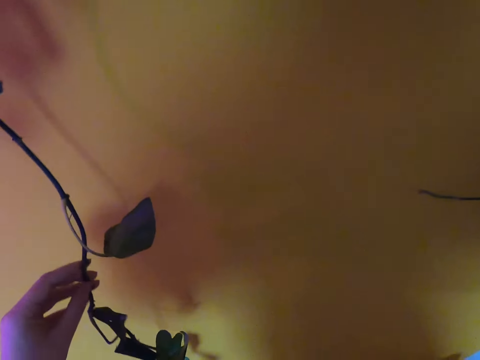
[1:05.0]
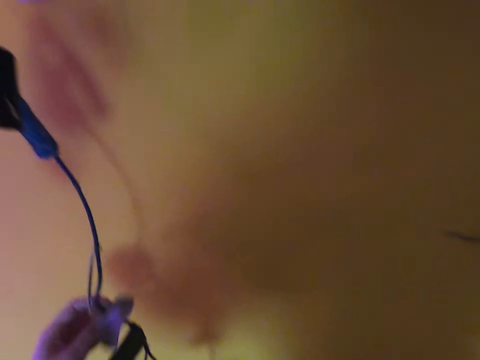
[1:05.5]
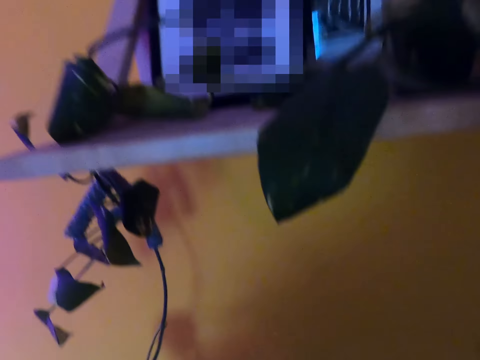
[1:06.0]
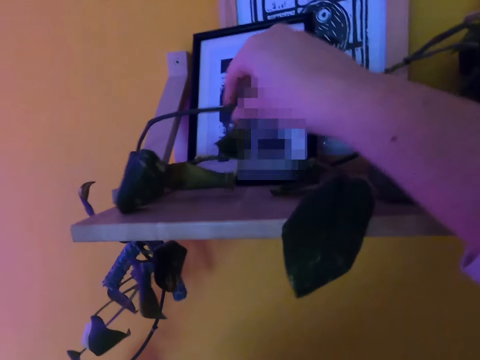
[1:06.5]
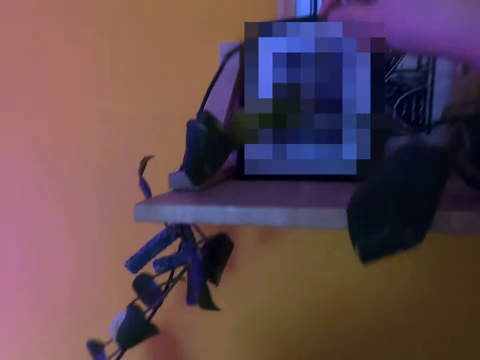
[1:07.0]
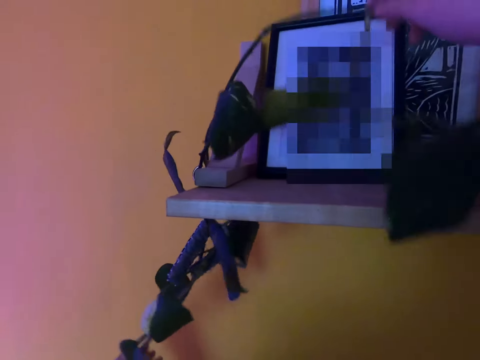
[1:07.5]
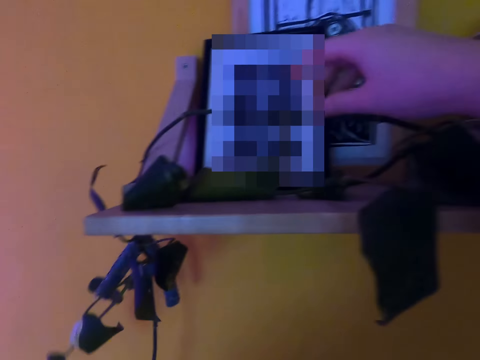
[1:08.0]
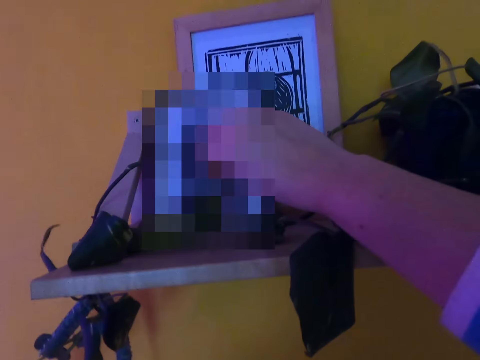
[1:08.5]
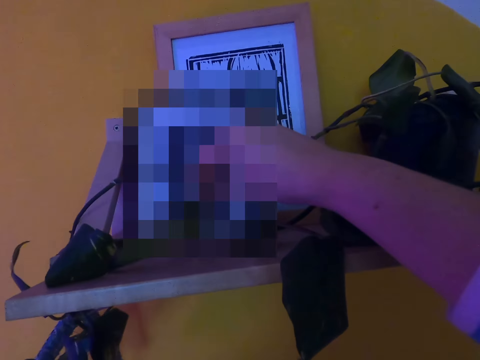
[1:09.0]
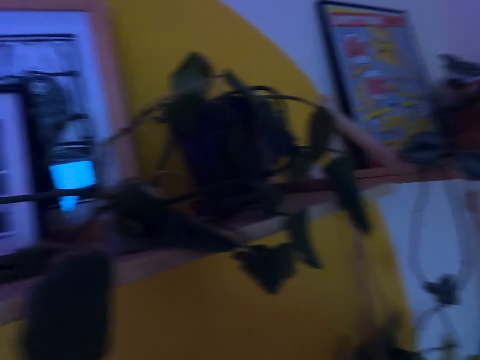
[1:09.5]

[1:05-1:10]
The camera wearer adjusts the flower stems.

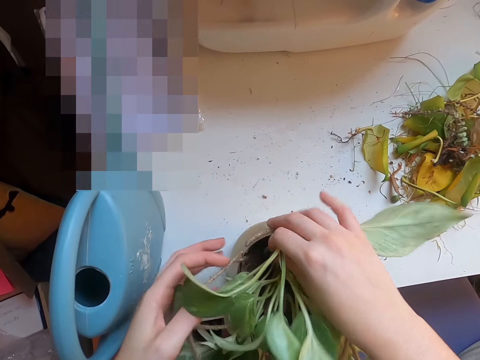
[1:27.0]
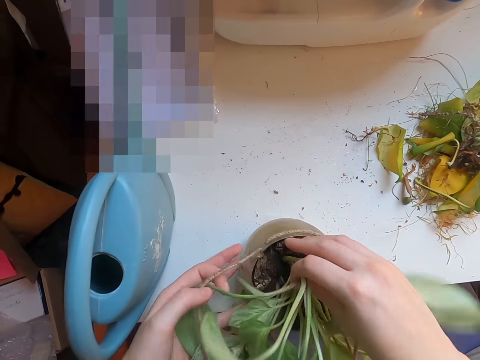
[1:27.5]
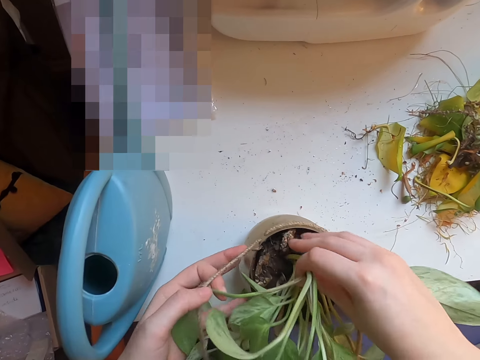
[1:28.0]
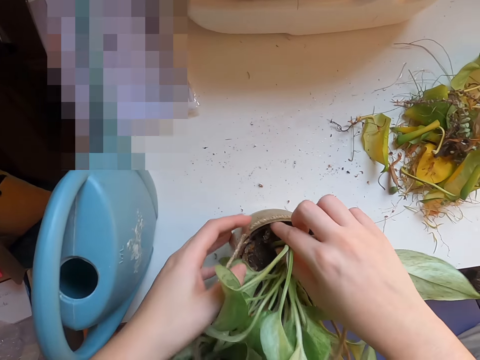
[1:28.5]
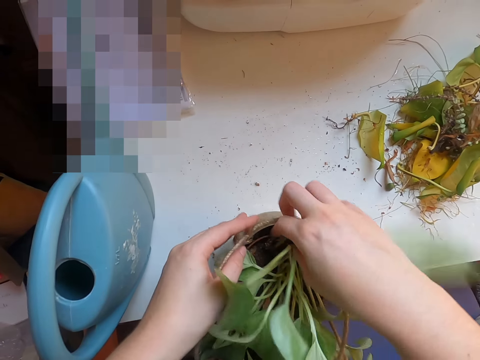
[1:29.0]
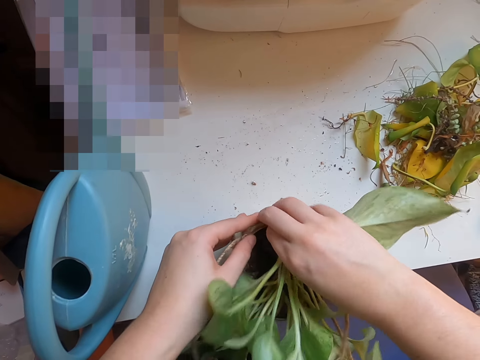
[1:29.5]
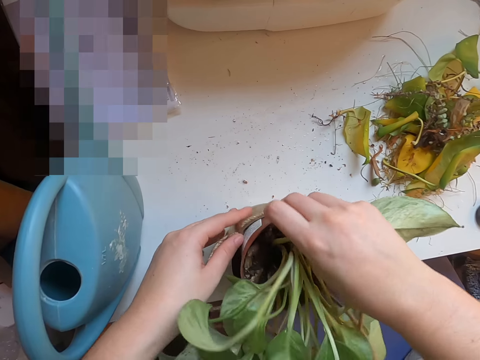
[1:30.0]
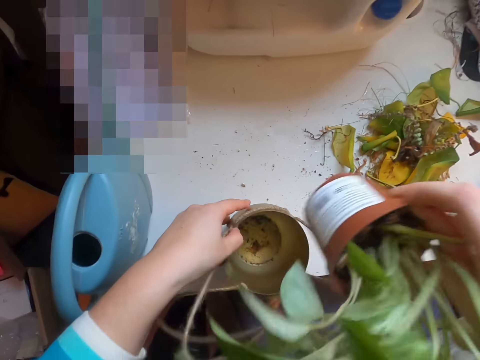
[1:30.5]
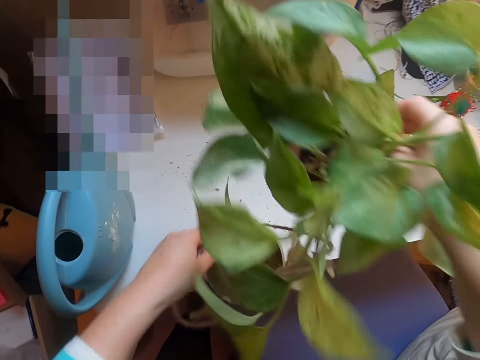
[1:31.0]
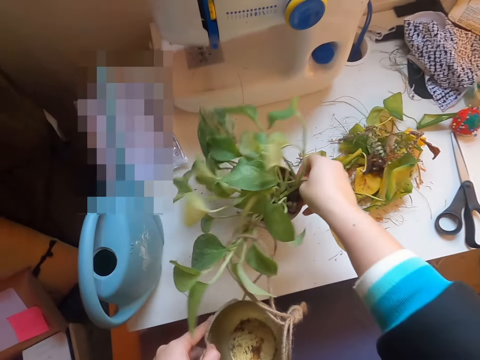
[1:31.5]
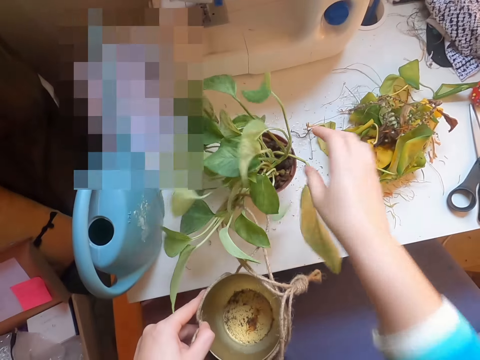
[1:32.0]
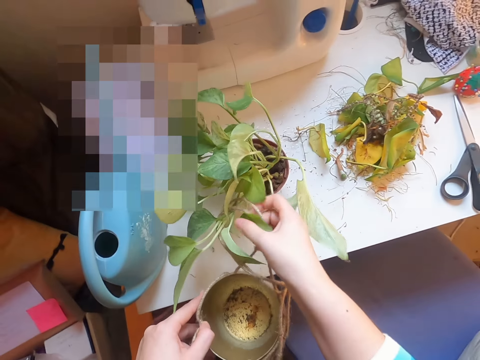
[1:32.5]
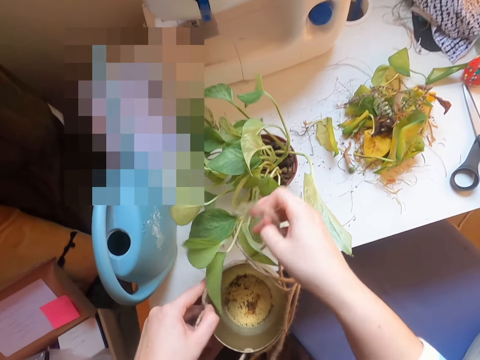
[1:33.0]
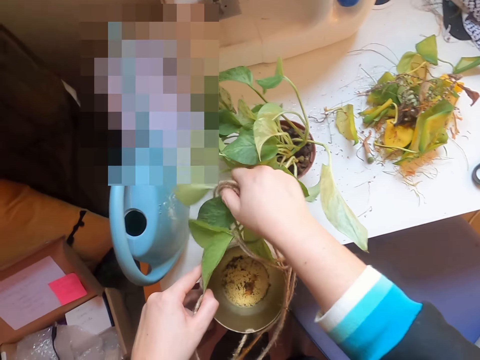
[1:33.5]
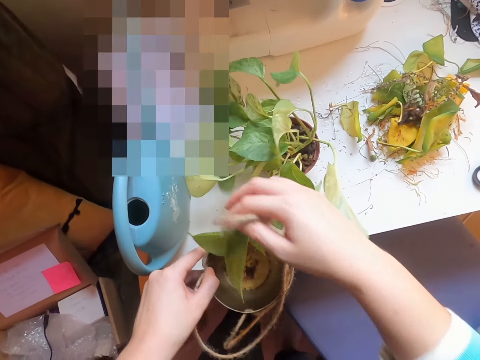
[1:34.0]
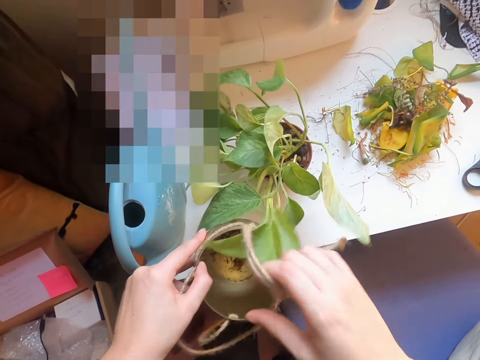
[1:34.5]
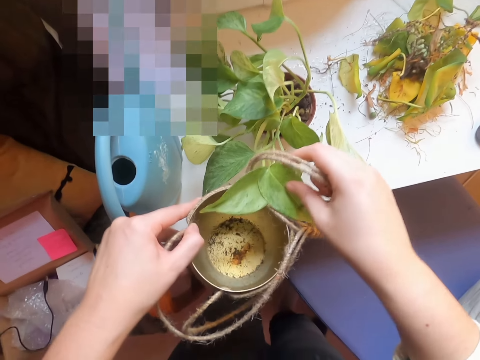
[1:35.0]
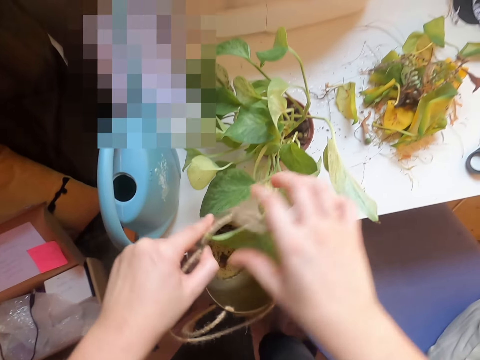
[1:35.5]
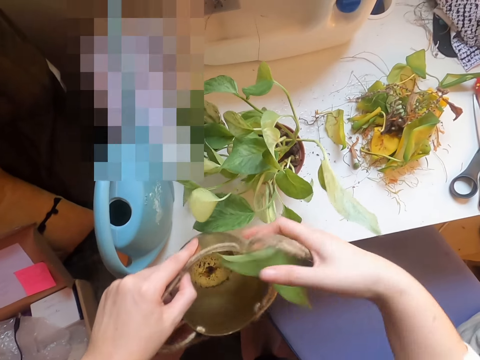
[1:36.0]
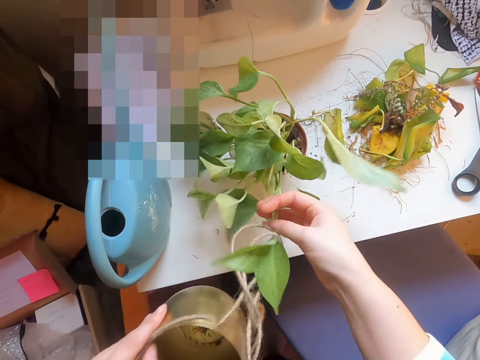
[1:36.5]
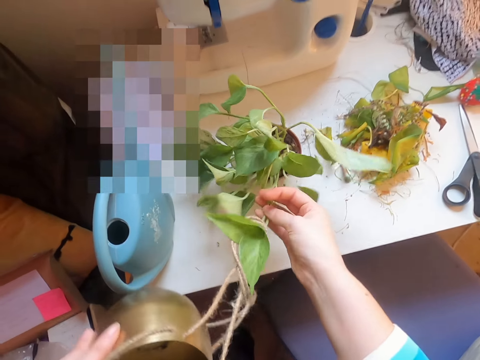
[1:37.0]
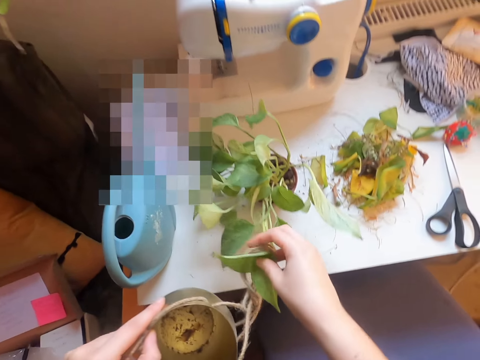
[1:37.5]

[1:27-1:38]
The camera wearer takes a flower pot. They lift the flower pot. They put the flower pot on the desk. They move a rope from the flower.

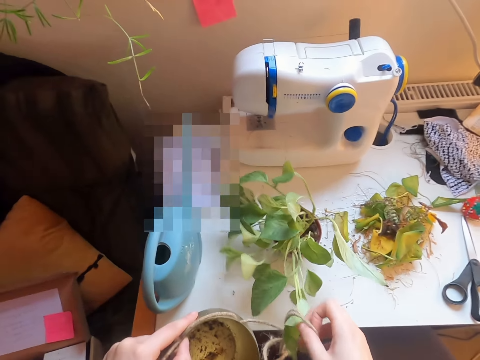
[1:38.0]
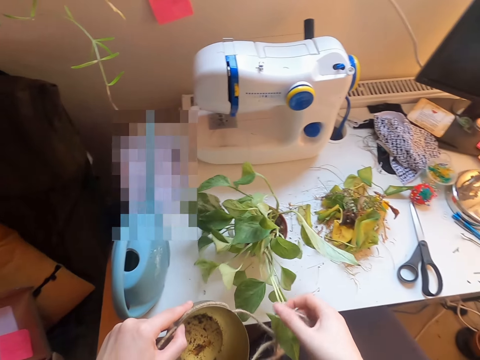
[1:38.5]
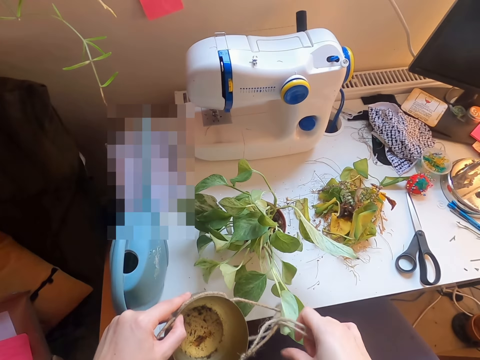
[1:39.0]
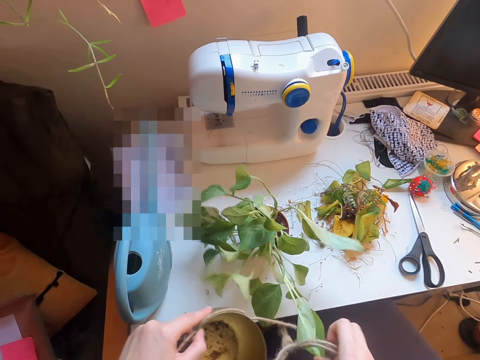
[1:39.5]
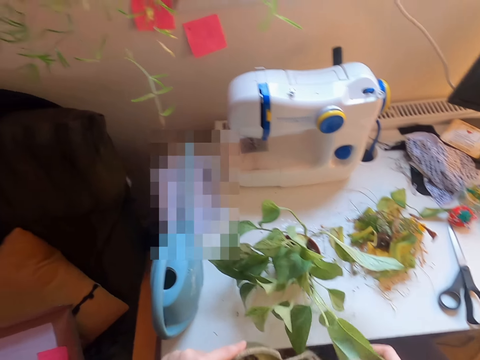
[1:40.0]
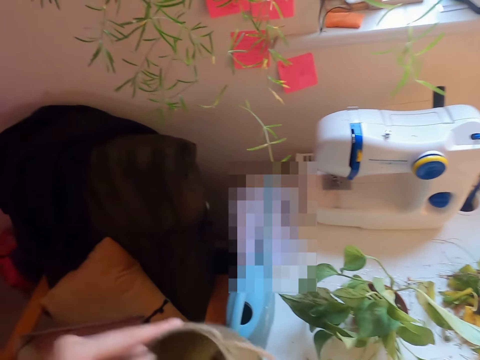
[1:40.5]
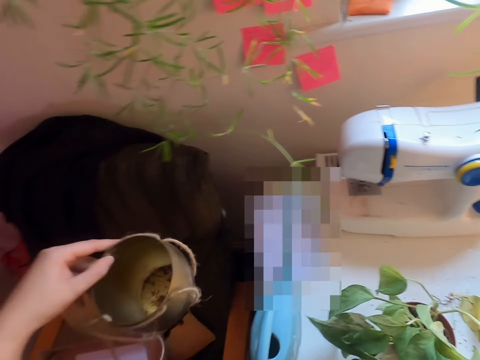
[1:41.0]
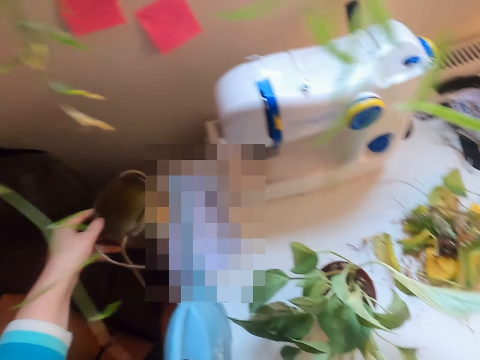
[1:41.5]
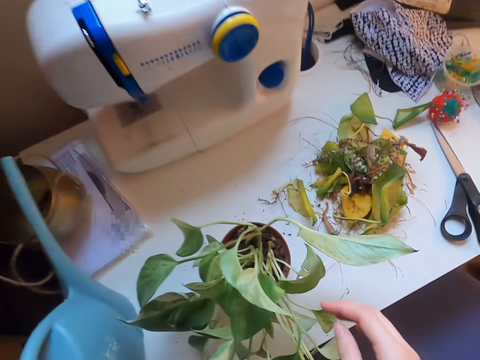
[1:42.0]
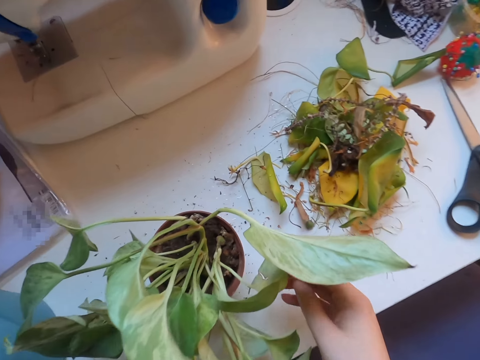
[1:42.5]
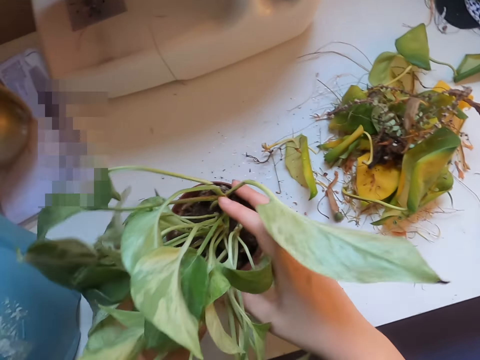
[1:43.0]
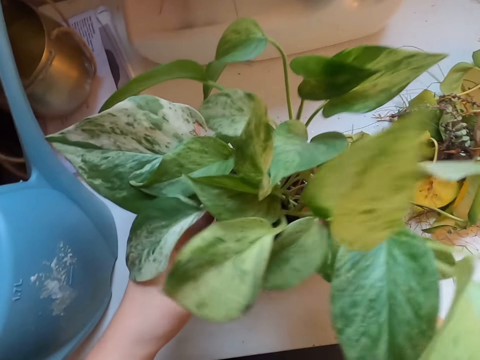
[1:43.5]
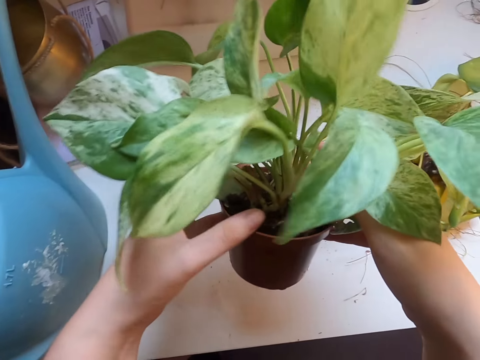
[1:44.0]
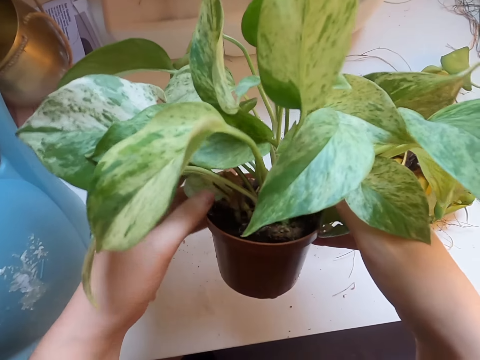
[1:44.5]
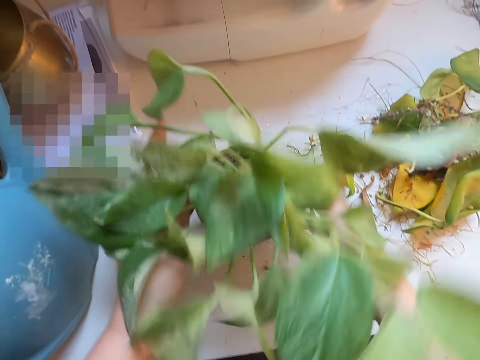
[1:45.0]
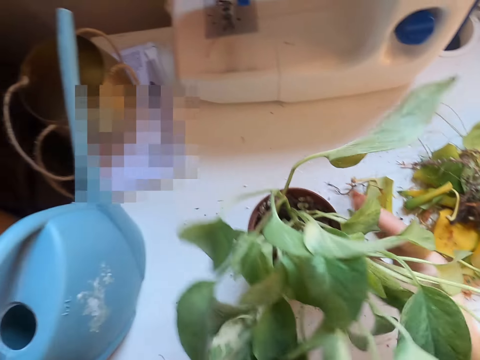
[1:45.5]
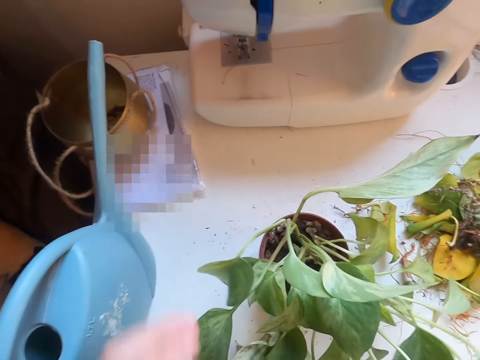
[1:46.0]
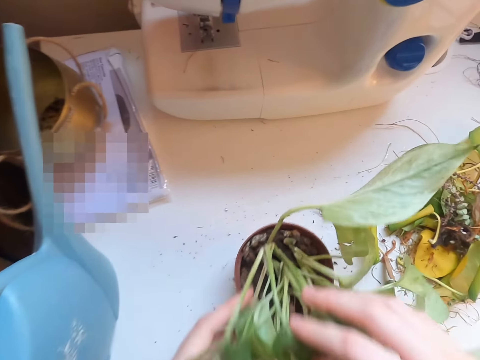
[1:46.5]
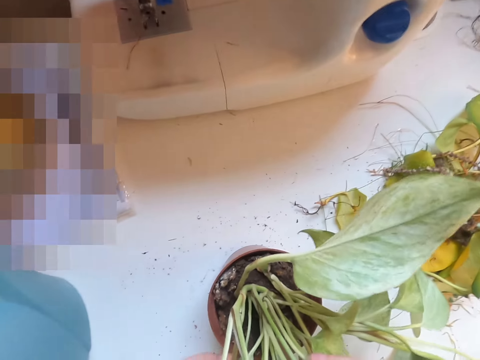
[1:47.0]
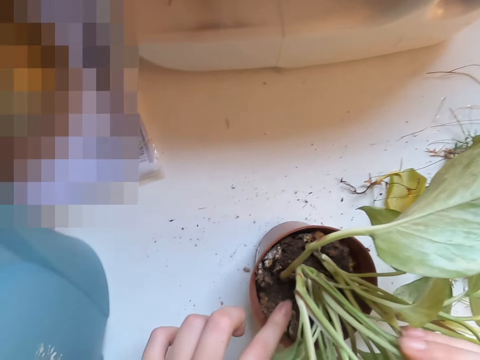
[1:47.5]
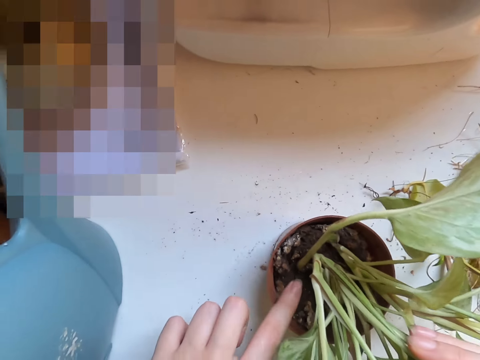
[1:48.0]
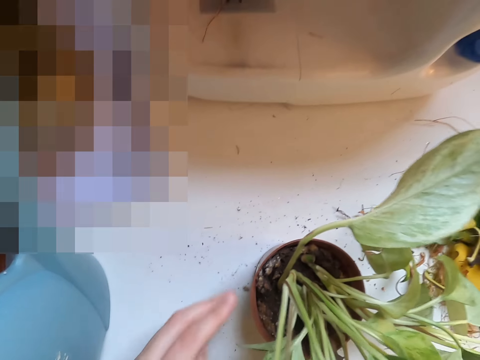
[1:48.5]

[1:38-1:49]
The camera wearer puts the flower holder aside on the table. They lift the flower pot. They put the flower pot on the desk. They touch over the plant.
